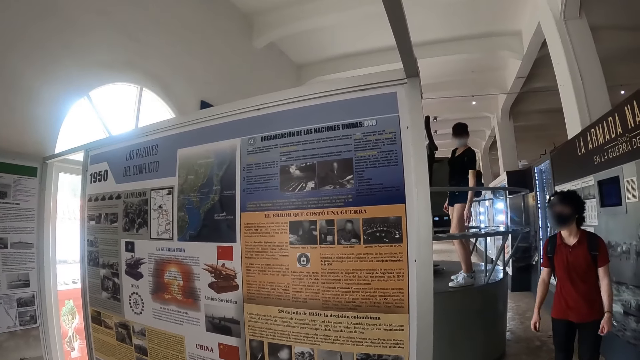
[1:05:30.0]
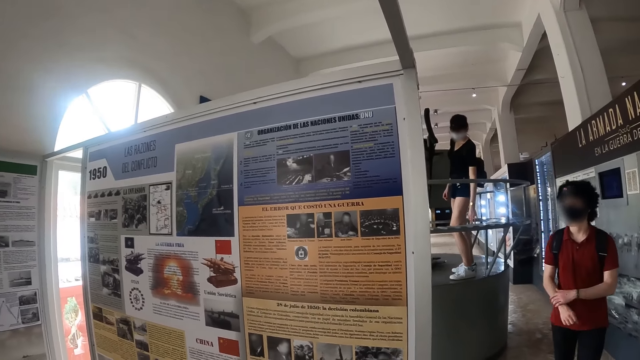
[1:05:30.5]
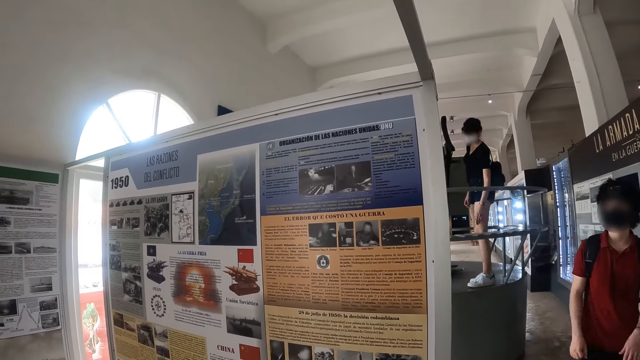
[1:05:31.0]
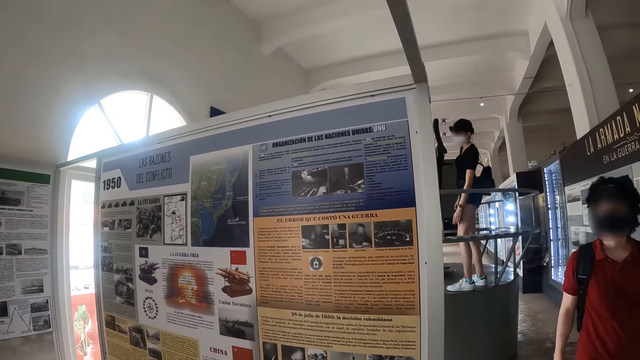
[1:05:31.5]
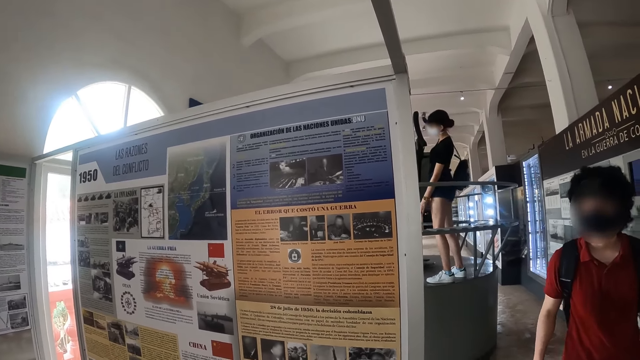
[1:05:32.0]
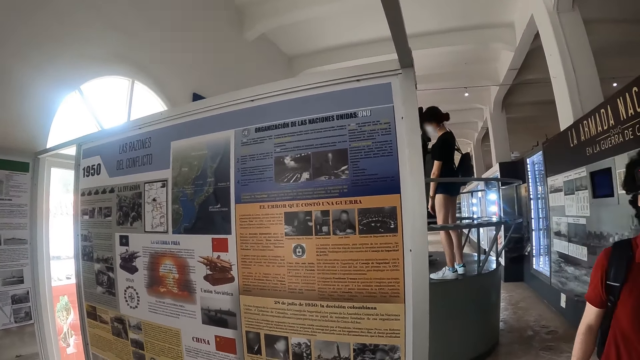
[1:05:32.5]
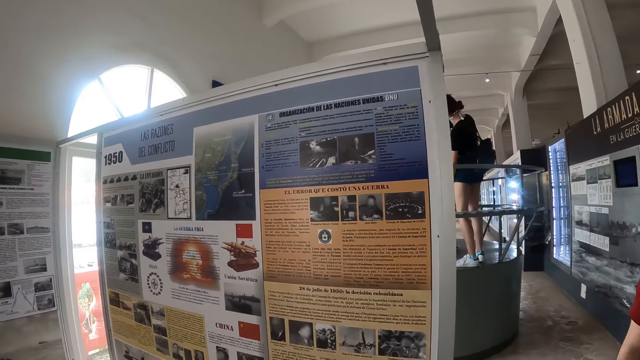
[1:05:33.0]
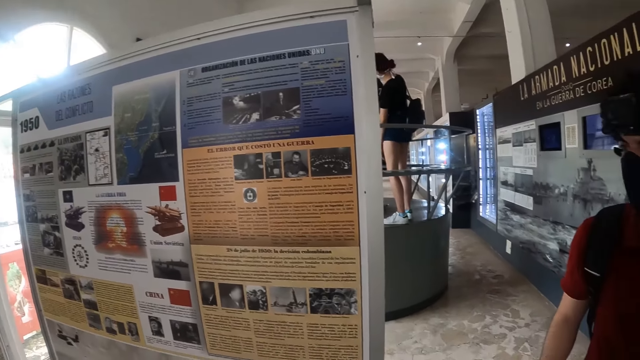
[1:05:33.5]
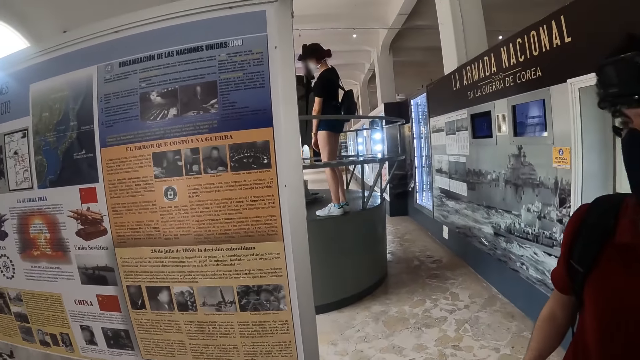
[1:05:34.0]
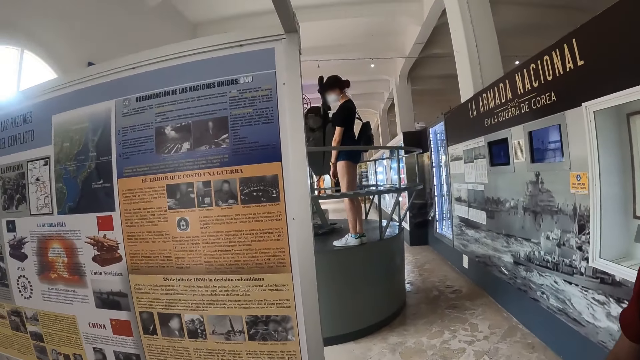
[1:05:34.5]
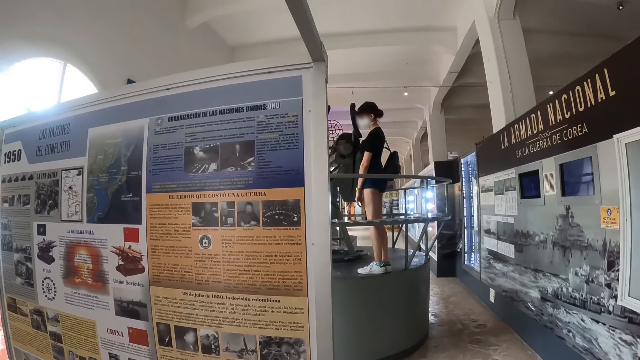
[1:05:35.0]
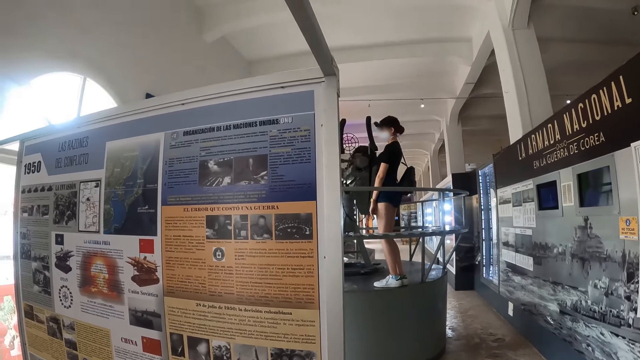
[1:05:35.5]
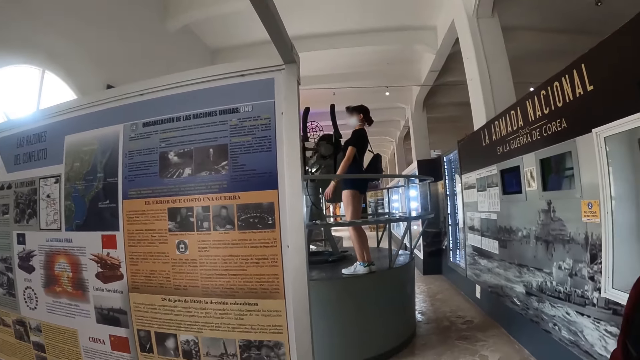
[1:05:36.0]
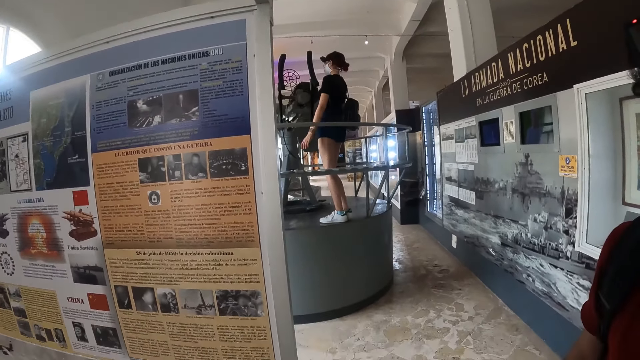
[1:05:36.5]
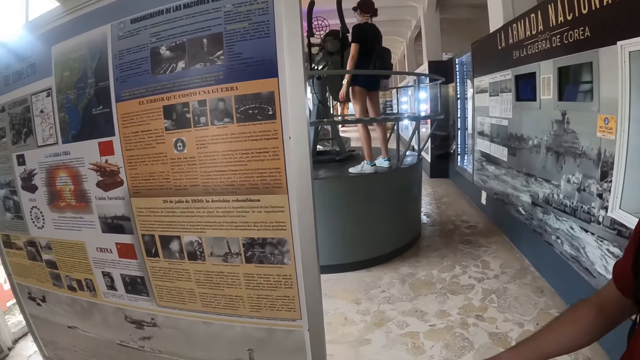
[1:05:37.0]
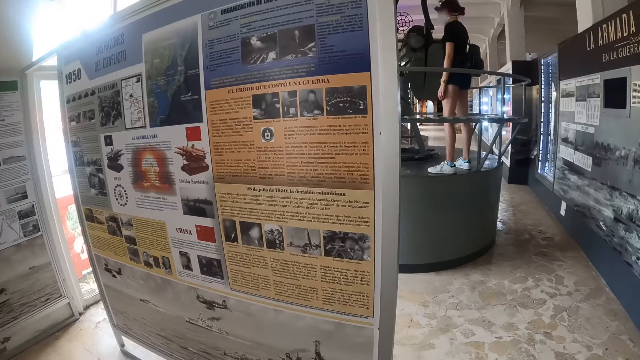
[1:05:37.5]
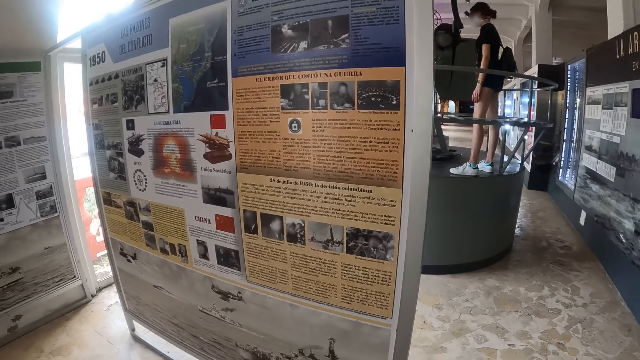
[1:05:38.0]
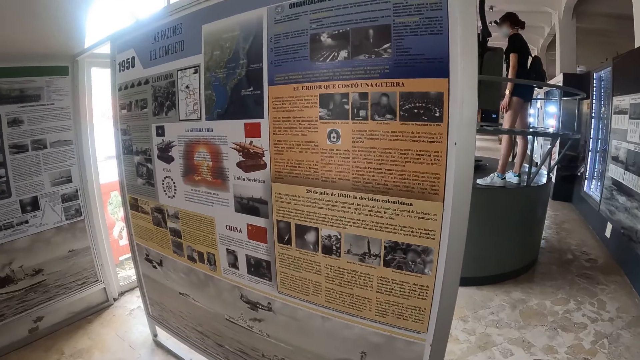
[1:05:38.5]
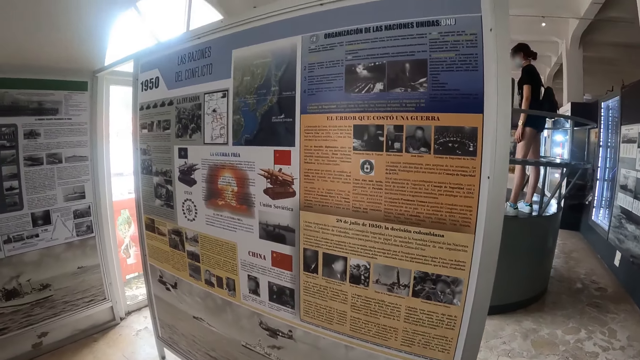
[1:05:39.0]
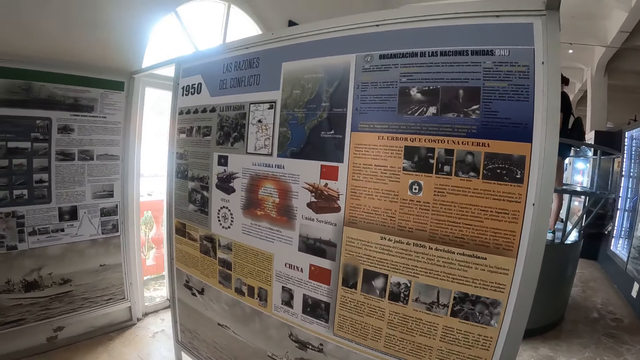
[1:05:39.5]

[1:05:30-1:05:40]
A woman looks around. A man touches his right hand. The woman touches the hand rail. The man gestures.

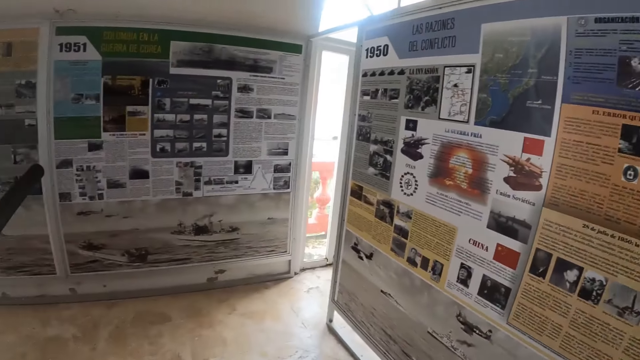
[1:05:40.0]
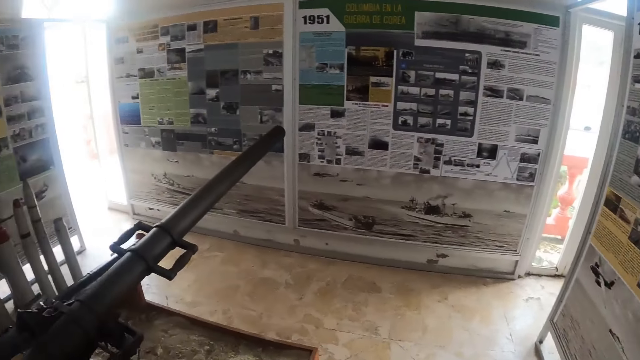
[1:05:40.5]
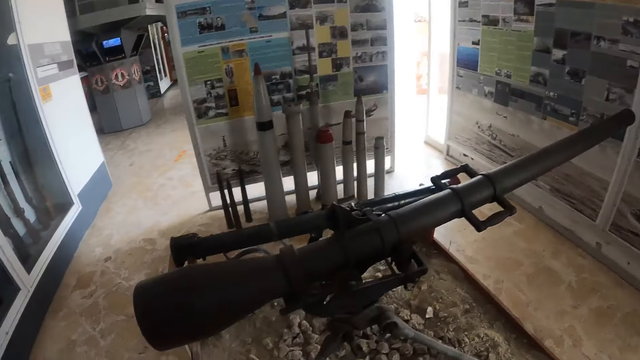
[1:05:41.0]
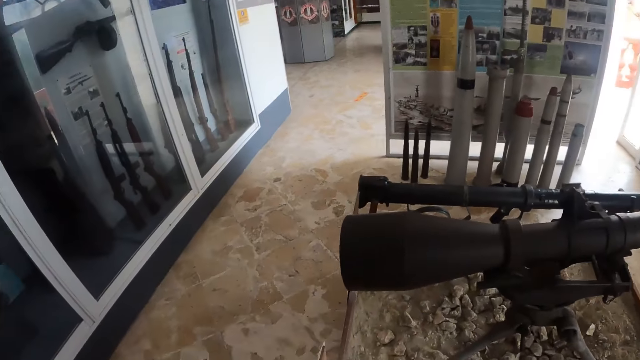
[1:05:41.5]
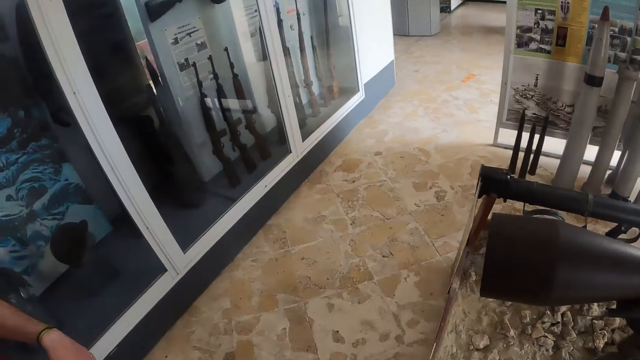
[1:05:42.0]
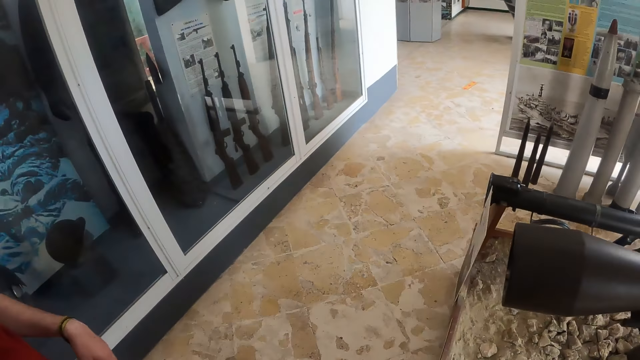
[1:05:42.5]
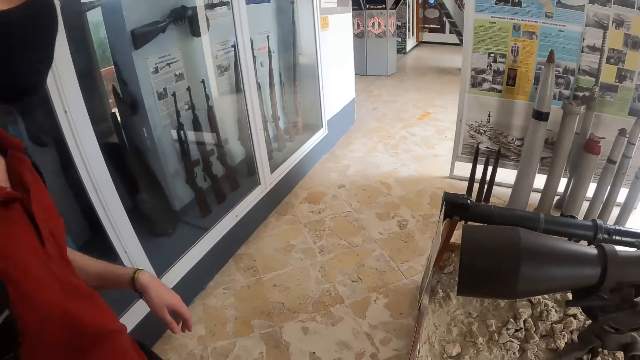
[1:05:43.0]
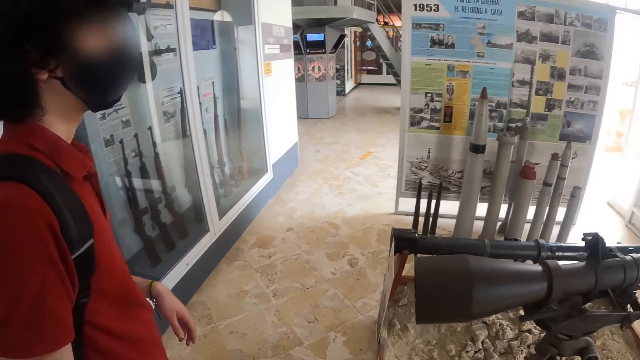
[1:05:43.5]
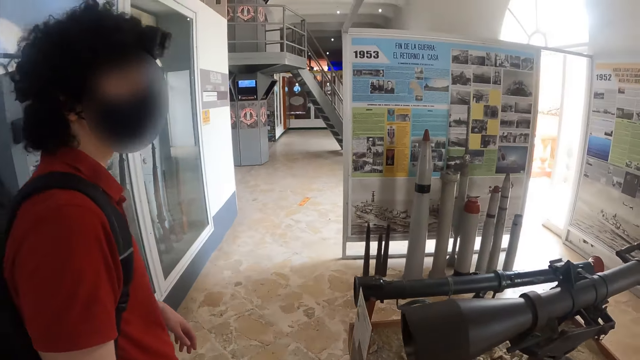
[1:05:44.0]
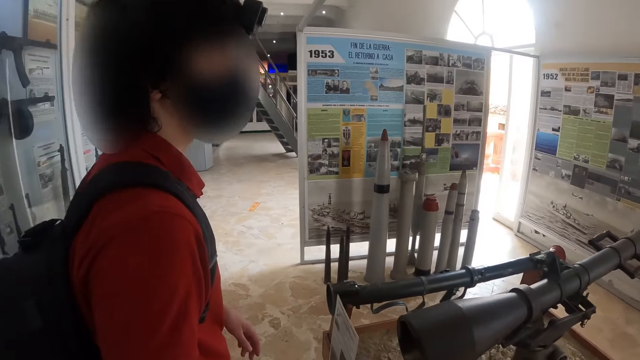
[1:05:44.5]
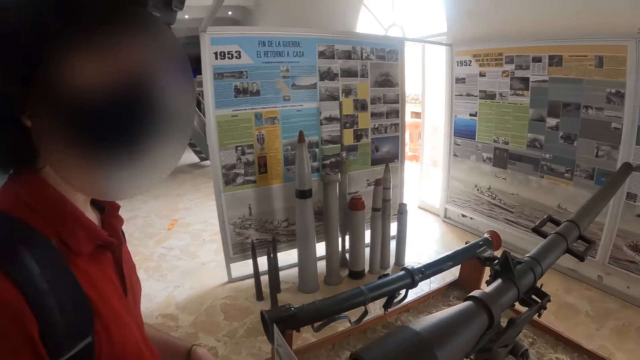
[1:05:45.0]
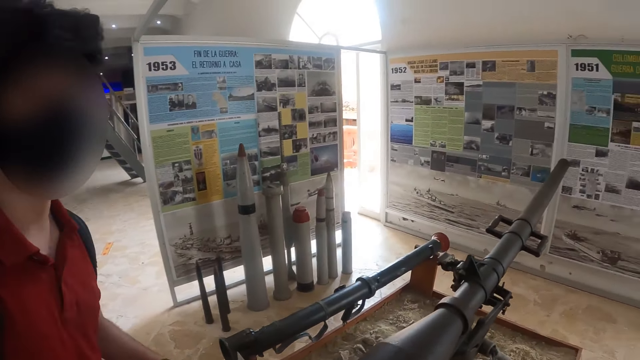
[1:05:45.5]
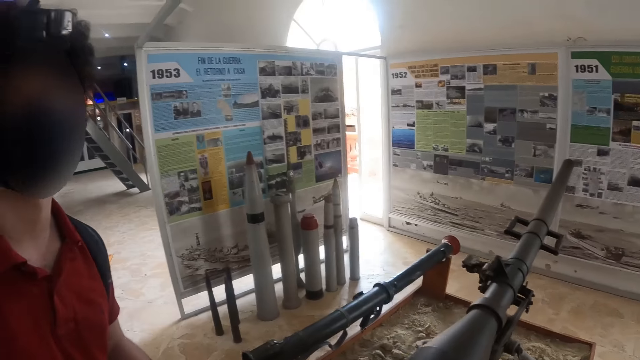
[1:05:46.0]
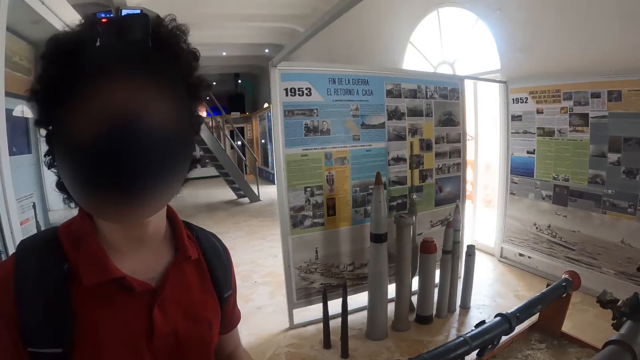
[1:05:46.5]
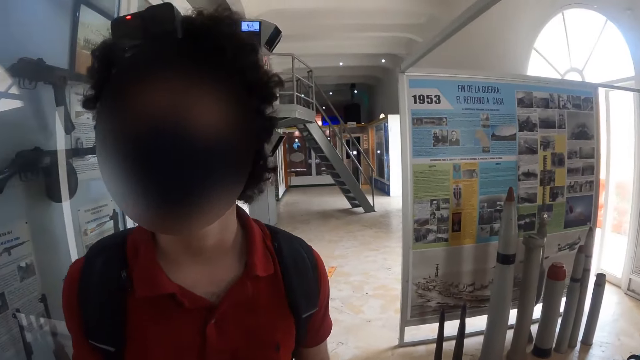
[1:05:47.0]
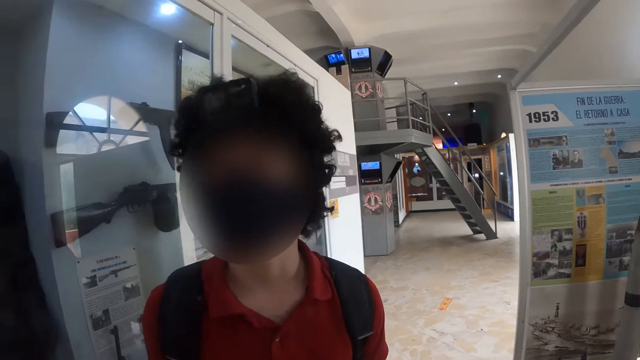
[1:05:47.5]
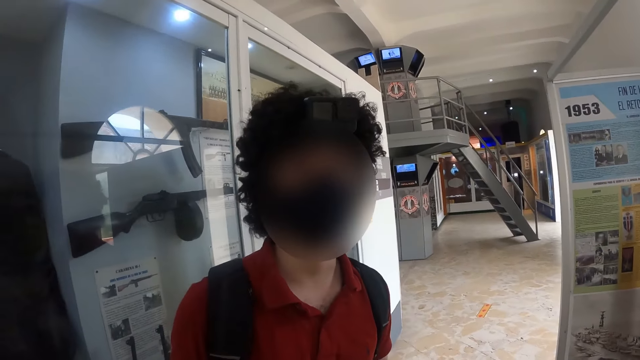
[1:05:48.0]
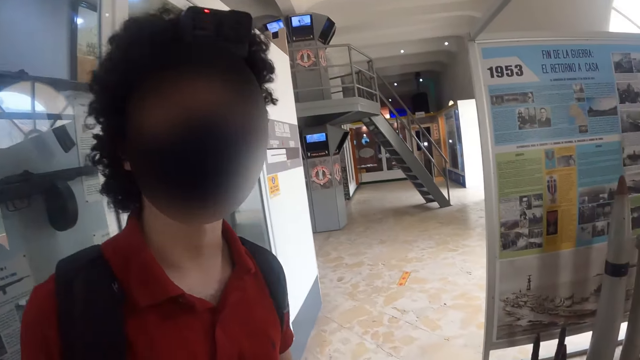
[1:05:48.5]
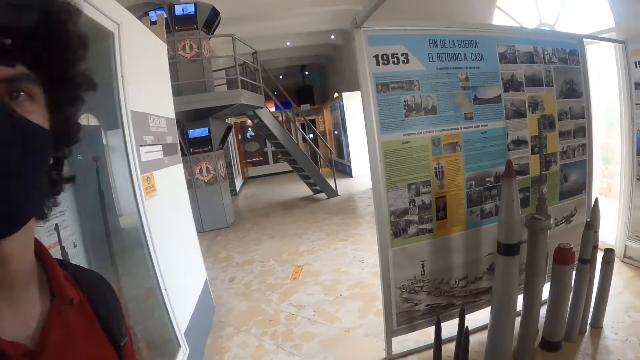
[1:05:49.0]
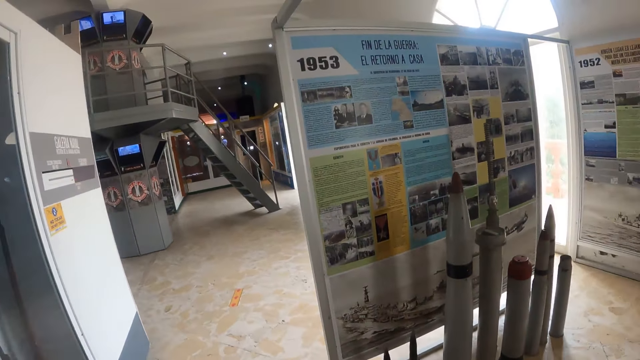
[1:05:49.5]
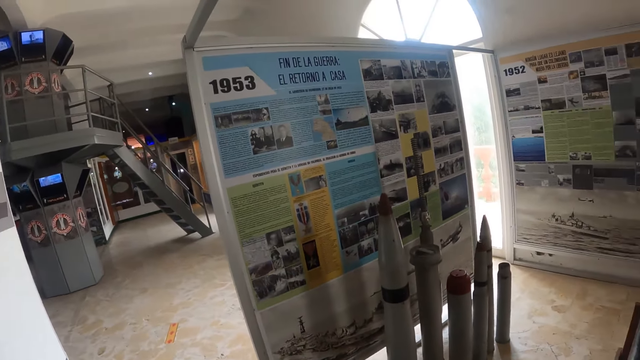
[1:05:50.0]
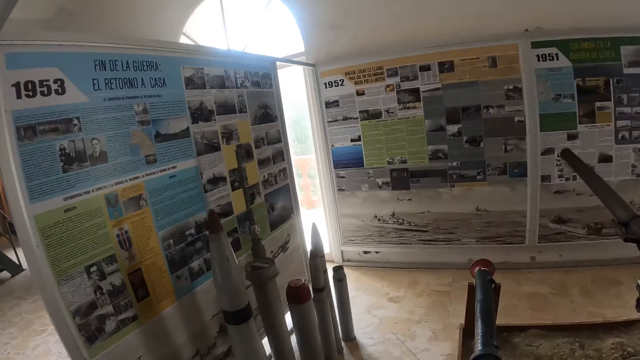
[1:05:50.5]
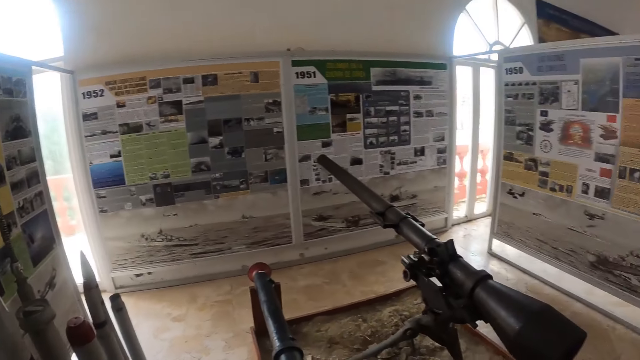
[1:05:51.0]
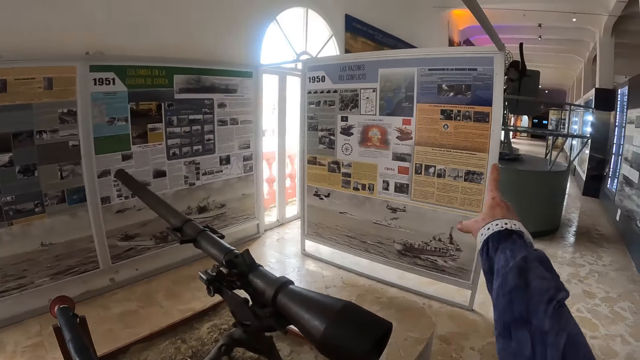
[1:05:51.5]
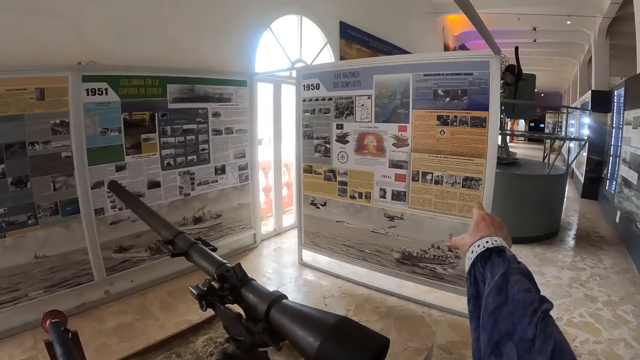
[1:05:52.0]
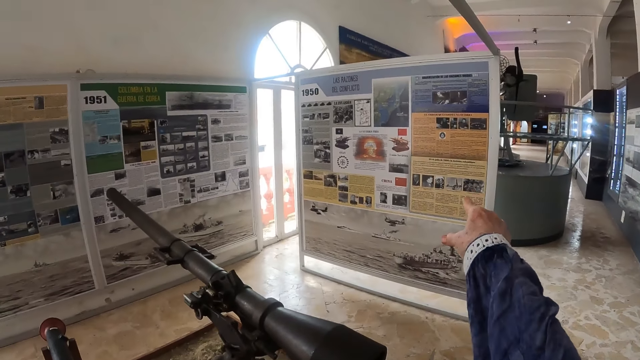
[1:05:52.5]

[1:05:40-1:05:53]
The camera wearer looks around. They walk around. A man looks around. The camera wearer looks around. They point.
